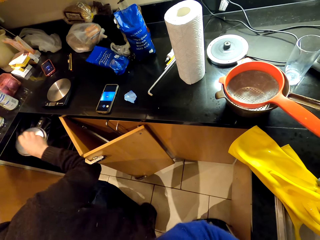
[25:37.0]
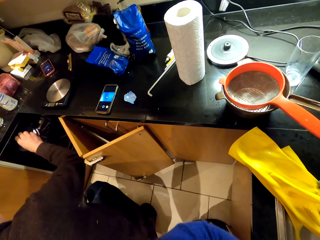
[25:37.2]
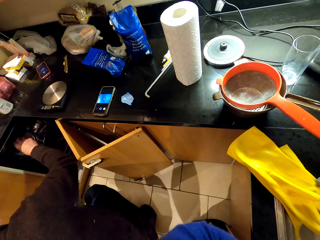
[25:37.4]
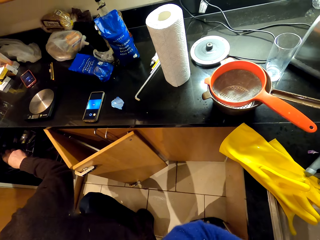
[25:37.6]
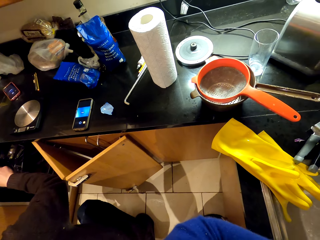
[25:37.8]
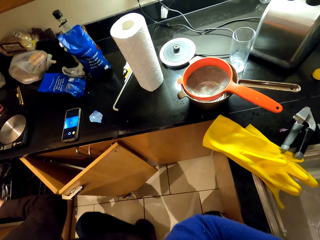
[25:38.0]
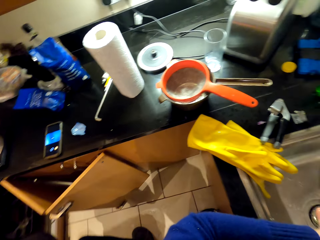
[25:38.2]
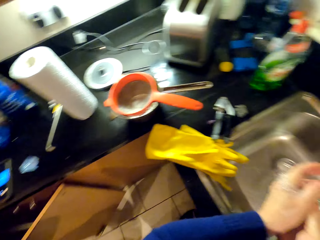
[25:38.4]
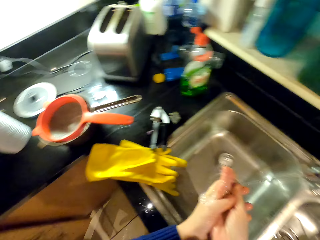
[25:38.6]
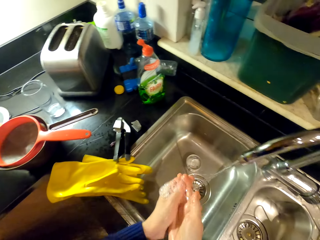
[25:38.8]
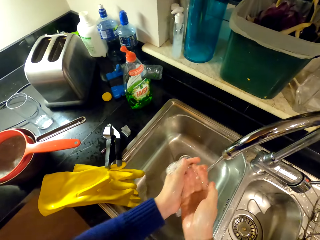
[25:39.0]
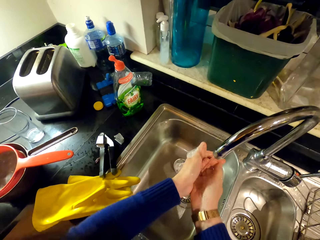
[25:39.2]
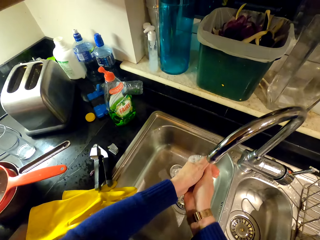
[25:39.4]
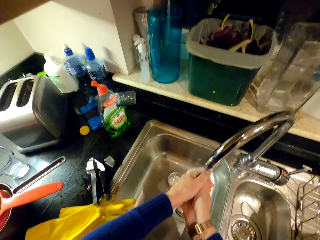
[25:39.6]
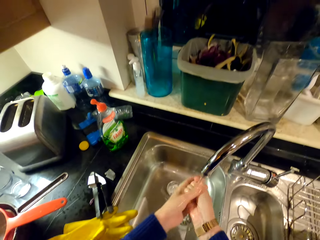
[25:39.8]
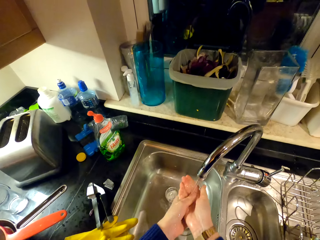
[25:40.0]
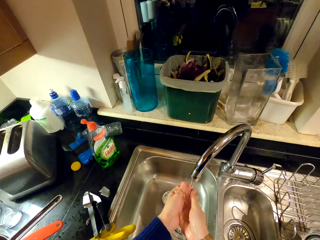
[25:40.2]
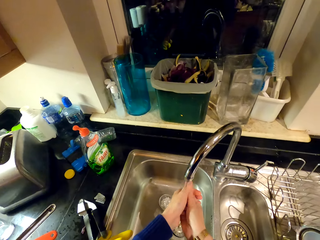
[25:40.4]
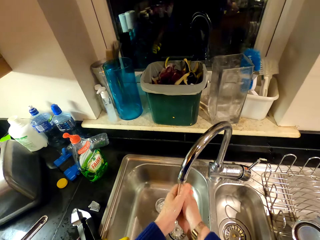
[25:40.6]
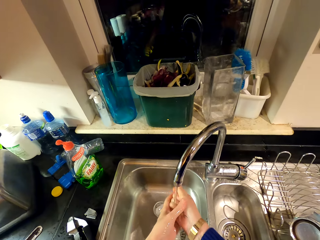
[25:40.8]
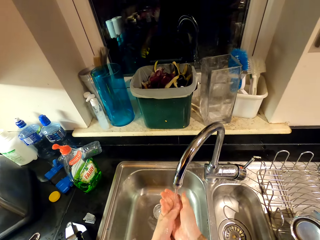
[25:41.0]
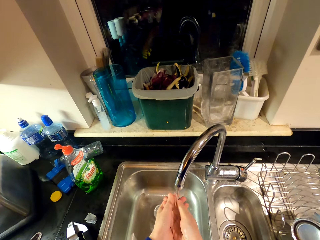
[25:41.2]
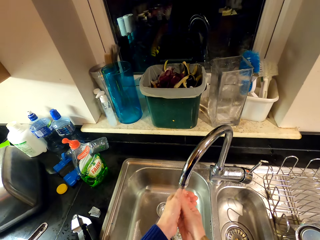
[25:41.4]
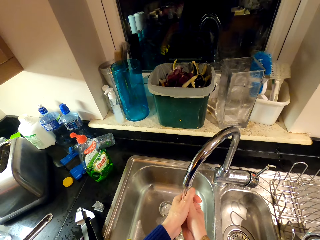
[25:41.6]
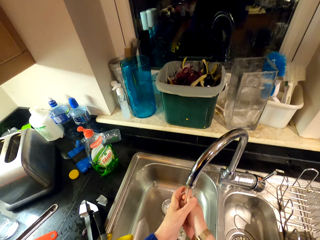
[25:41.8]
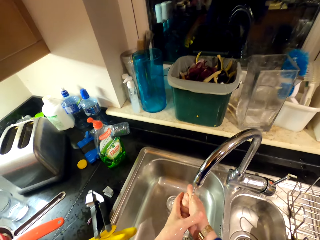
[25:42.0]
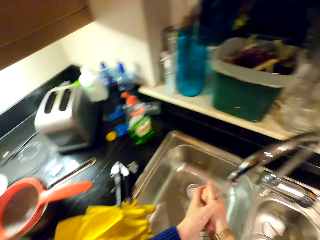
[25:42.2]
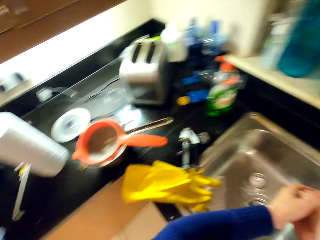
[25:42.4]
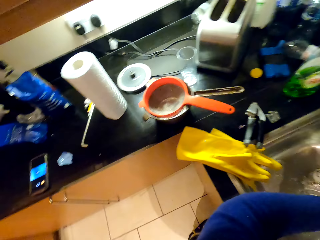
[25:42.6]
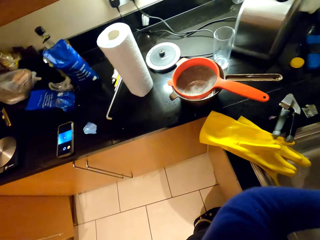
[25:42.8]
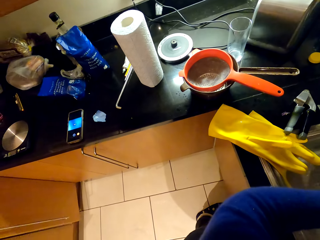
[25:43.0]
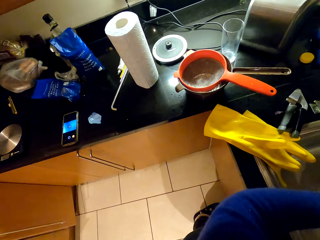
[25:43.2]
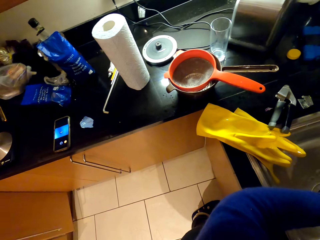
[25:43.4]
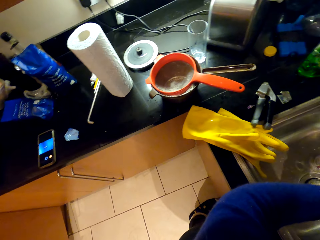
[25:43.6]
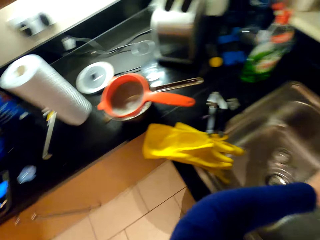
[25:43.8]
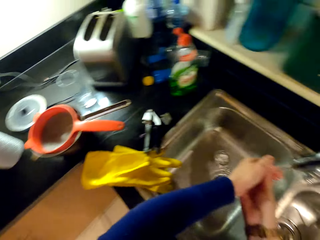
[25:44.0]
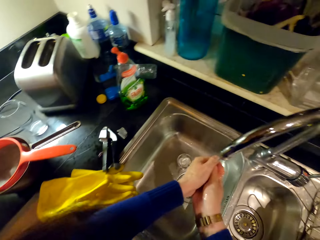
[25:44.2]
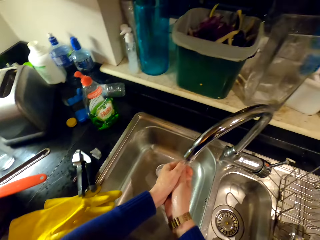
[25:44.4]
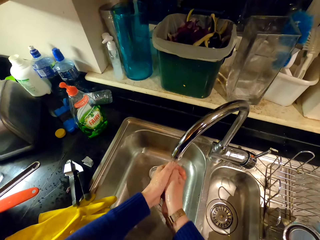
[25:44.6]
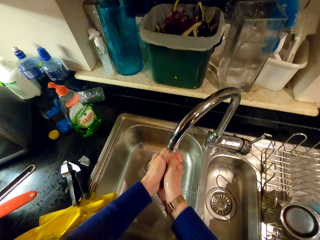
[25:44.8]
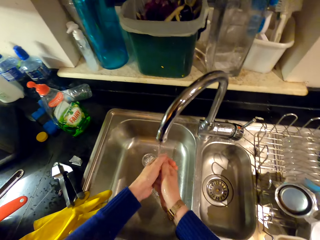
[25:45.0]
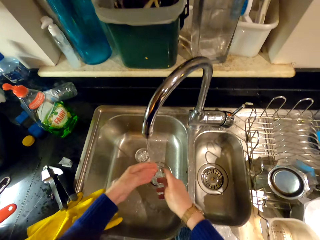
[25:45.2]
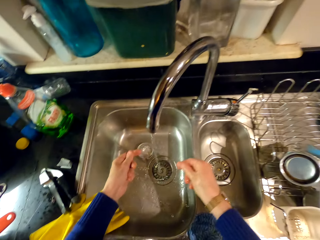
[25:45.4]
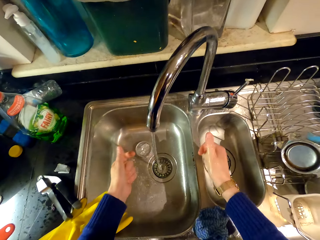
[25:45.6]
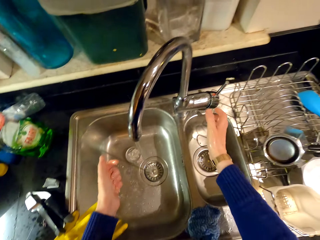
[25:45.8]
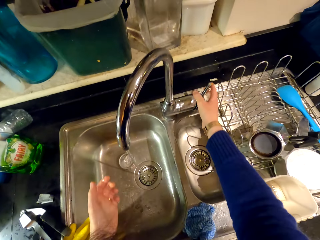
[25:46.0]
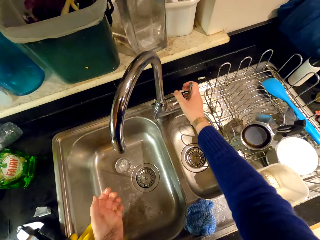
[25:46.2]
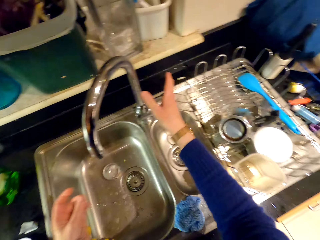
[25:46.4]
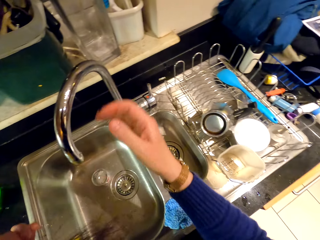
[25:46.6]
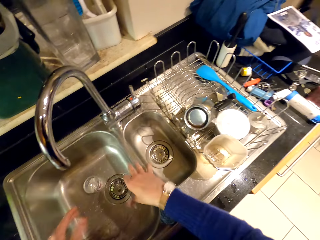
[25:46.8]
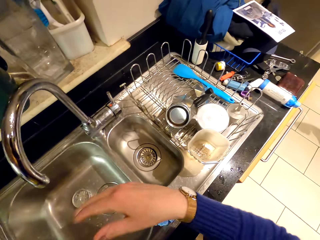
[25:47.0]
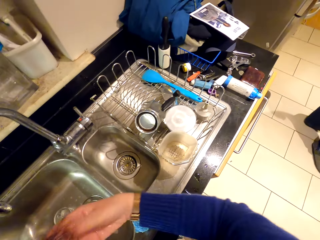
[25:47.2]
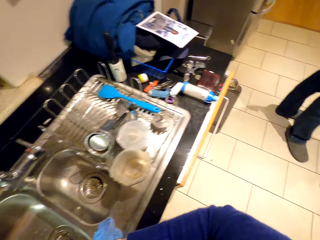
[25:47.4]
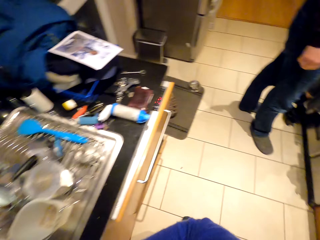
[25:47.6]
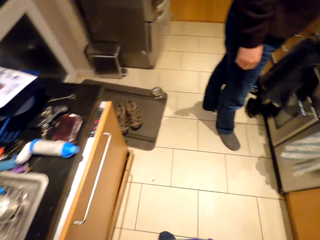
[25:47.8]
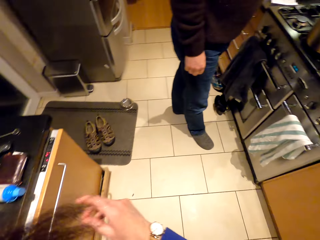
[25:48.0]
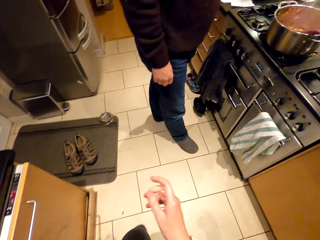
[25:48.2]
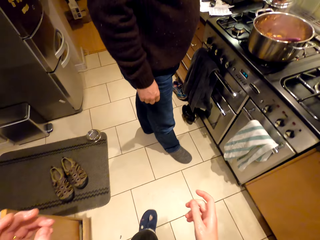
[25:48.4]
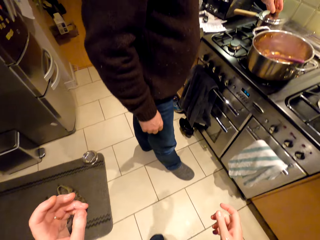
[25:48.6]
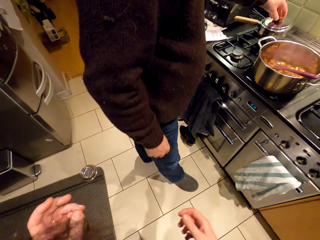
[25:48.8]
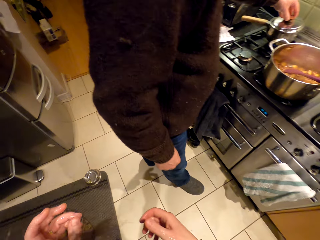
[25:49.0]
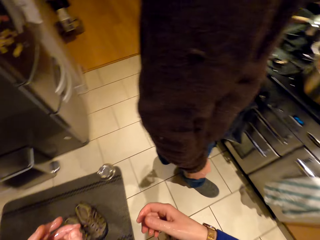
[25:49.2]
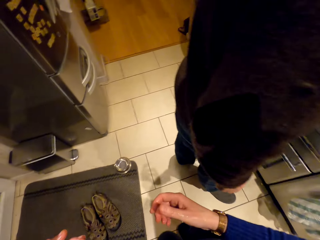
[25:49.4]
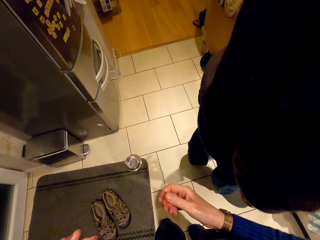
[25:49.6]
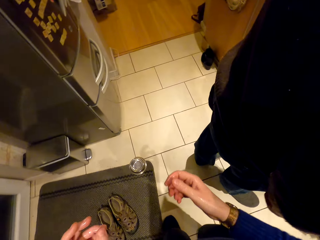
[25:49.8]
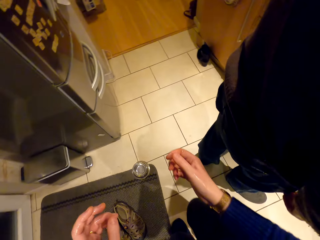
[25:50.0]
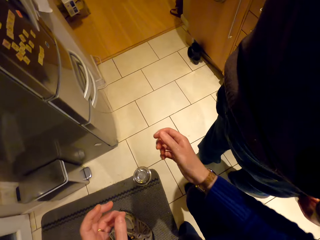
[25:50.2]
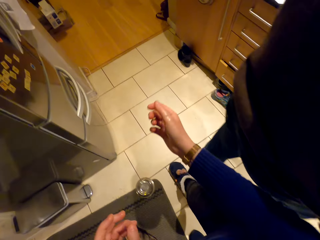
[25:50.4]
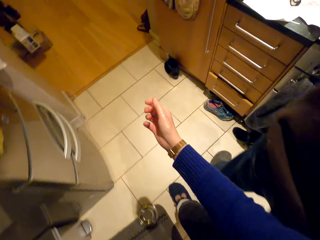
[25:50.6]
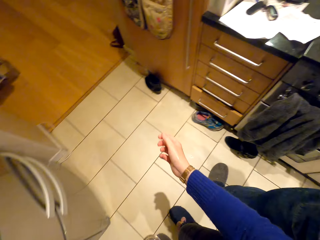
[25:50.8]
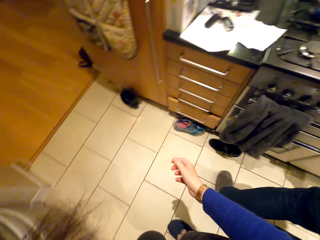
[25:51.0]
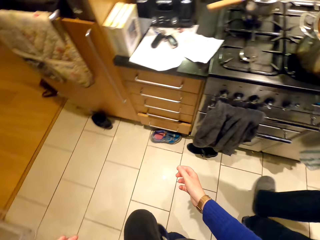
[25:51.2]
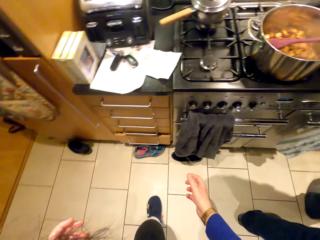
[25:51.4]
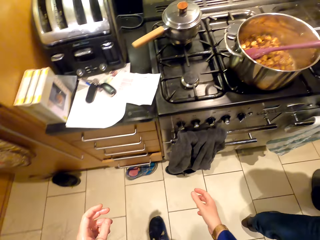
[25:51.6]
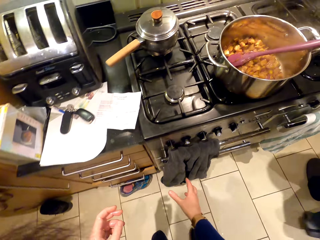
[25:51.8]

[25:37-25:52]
The camera wearer rinses the hands. They look around. They turn off the tap. They shake the hand. A person stands beside the cooker. The camera wearer walks around the room. The person holds the lid.

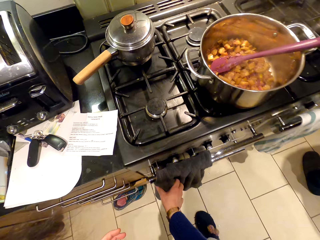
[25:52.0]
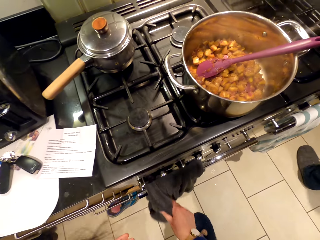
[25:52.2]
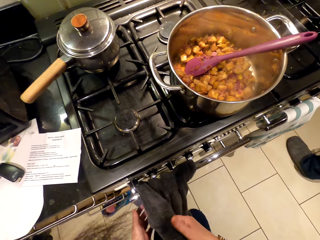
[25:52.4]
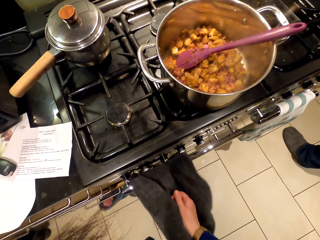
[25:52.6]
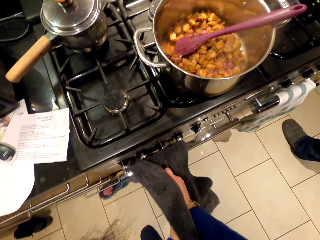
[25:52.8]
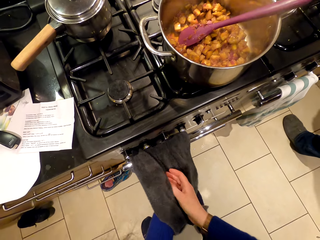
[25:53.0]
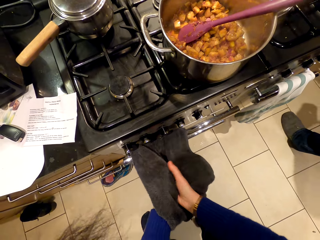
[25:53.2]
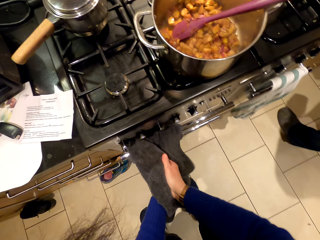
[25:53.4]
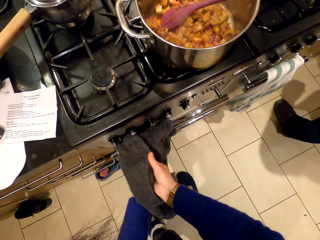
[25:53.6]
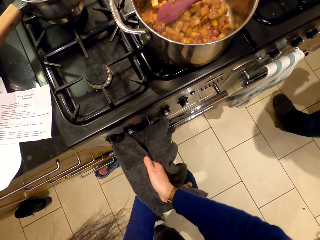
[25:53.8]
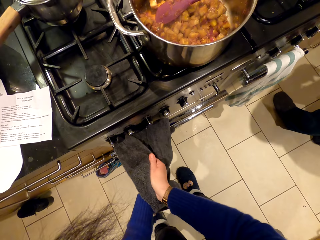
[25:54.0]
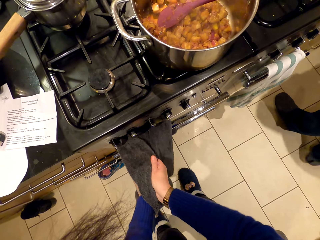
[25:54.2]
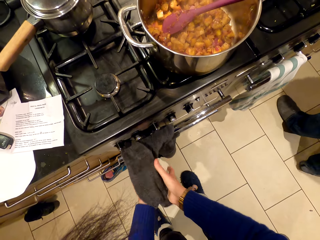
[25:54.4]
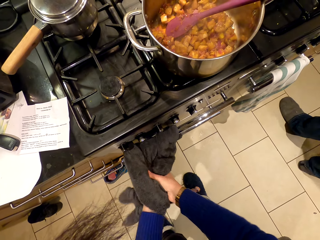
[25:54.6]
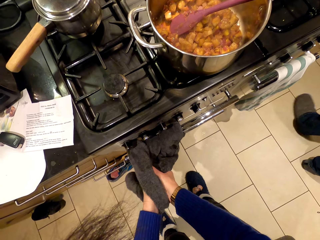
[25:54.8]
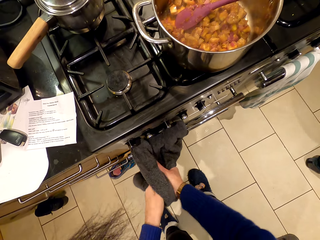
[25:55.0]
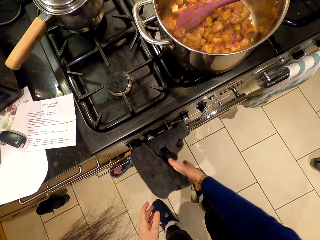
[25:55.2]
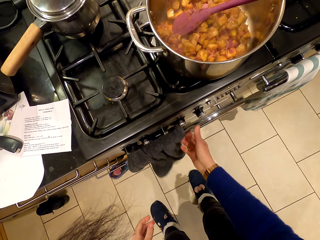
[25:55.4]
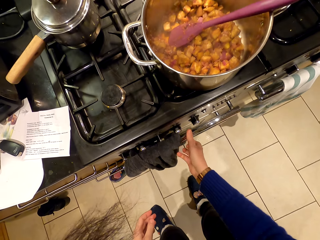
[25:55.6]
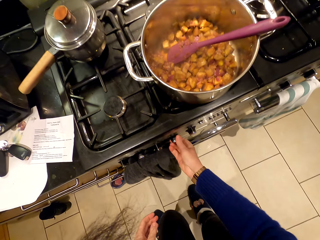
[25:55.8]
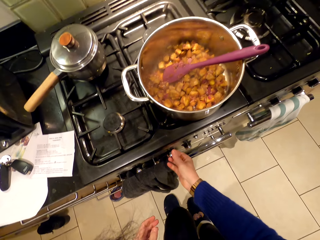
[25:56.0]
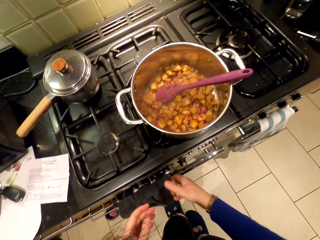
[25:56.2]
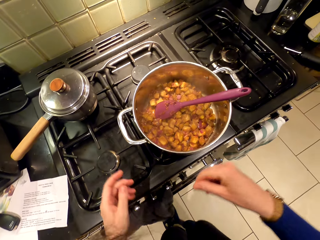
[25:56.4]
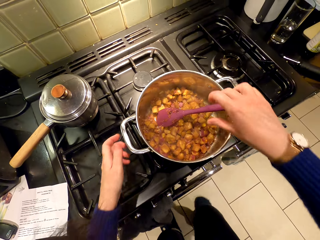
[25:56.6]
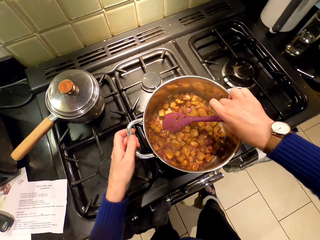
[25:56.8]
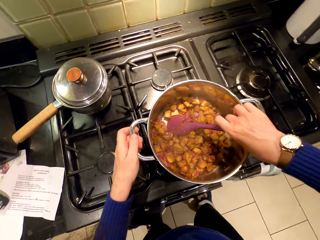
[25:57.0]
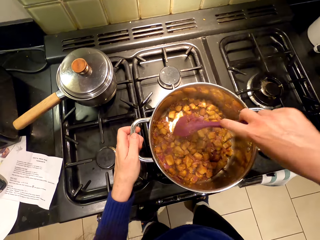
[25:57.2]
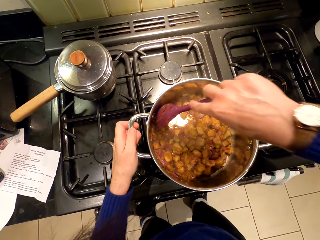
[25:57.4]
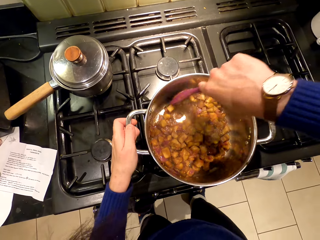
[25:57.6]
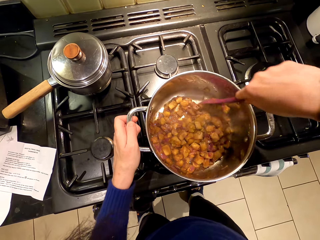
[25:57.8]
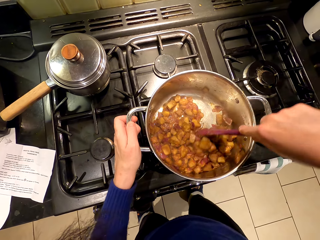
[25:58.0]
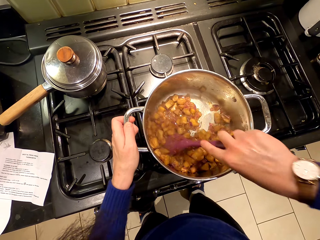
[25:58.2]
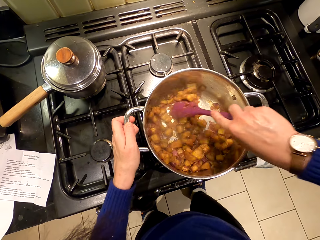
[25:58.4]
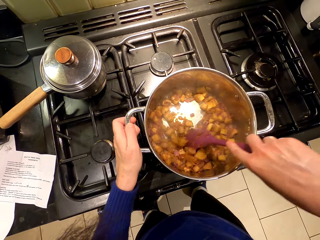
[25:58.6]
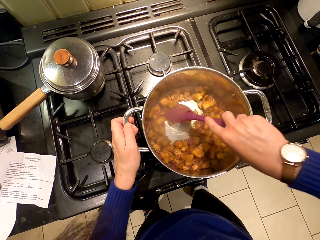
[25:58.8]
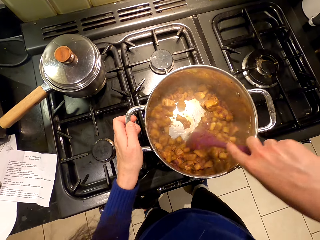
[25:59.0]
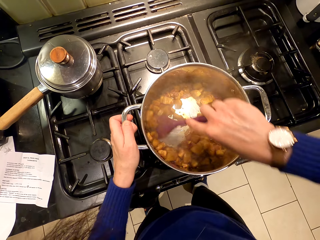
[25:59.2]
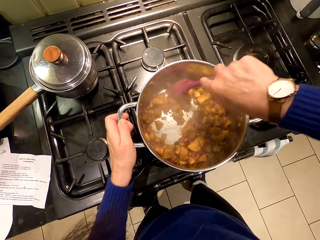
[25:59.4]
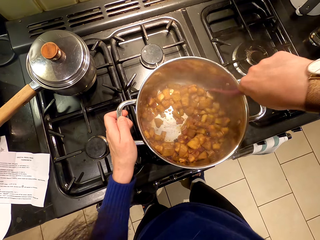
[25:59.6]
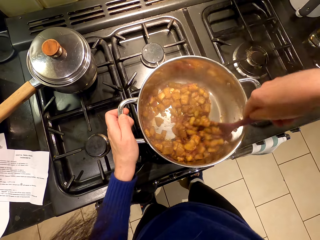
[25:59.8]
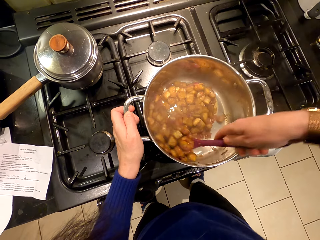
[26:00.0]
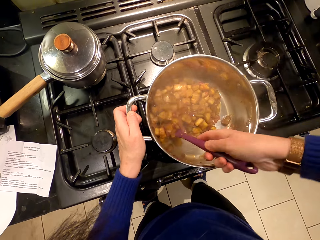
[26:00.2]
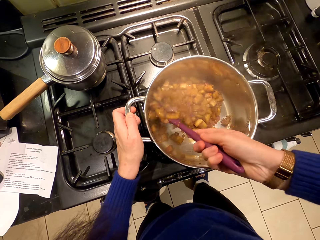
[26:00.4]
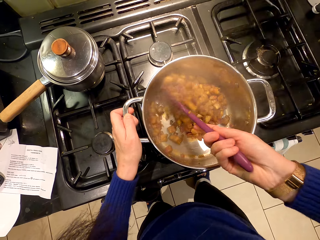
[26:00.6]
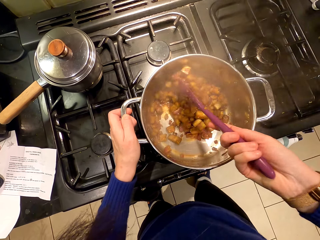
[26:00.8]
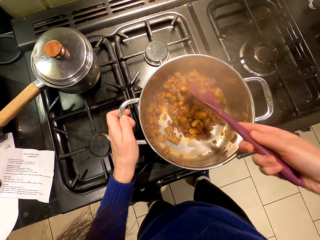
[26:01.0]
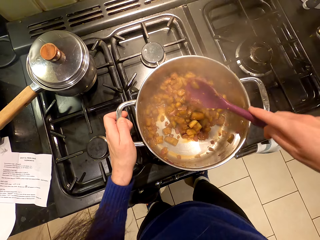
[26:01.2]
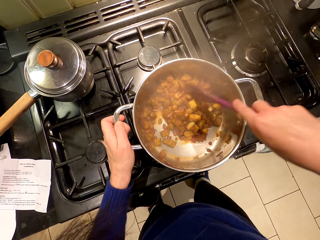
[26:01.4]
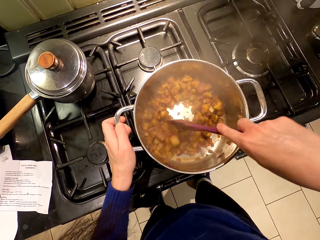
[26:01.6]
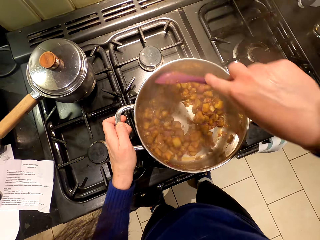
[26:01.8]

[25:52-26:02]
A person walks around the room. The camera wearer wipes the hand with a towel. They switch on the cooker. They stir the food.
